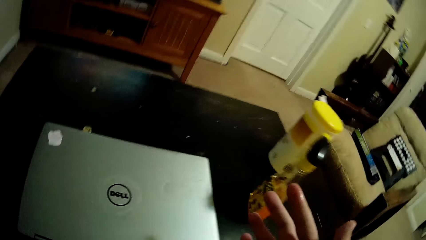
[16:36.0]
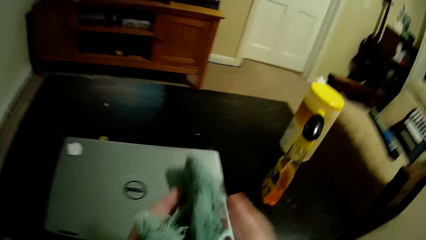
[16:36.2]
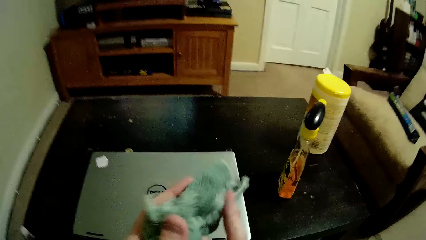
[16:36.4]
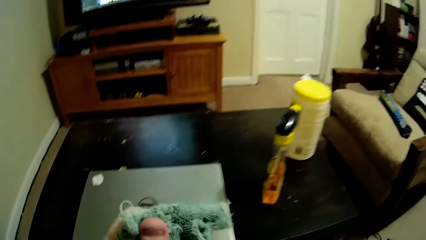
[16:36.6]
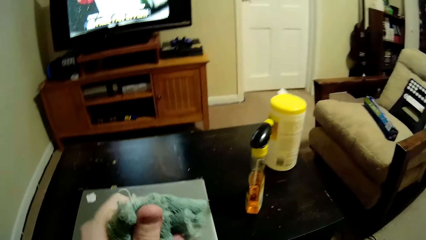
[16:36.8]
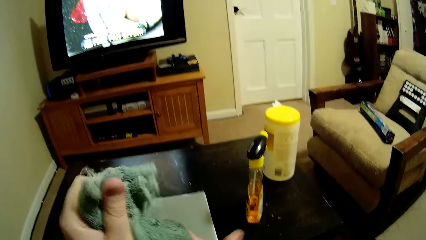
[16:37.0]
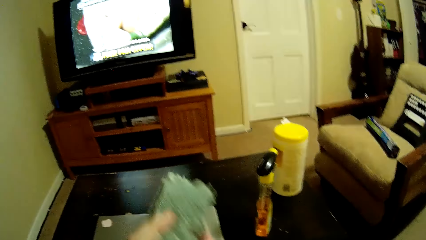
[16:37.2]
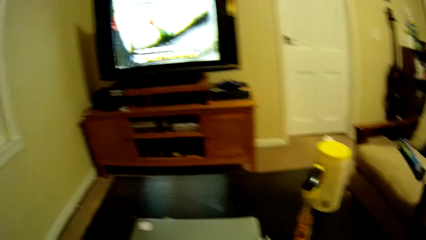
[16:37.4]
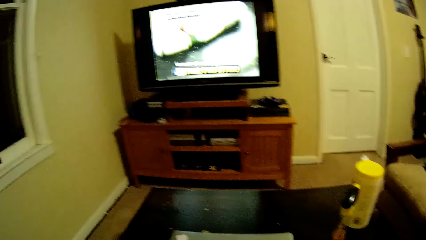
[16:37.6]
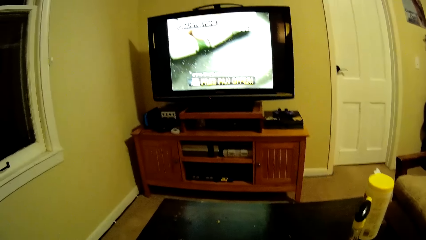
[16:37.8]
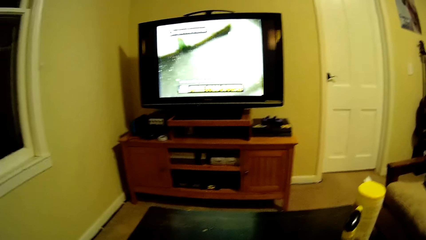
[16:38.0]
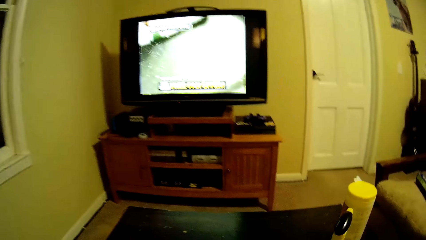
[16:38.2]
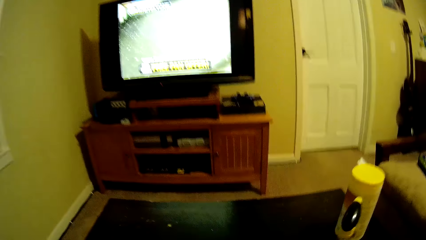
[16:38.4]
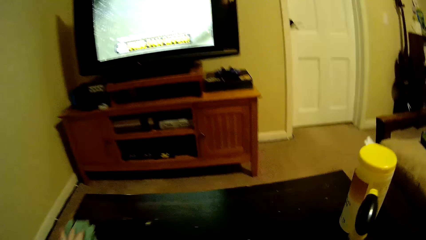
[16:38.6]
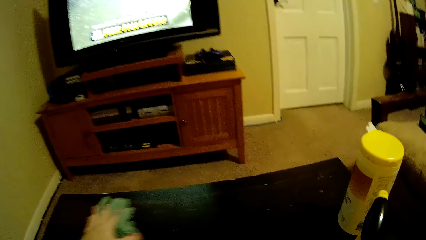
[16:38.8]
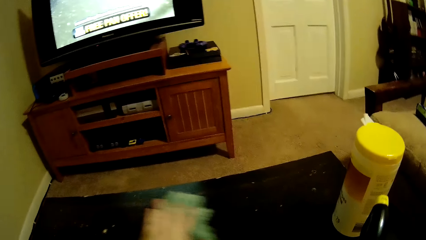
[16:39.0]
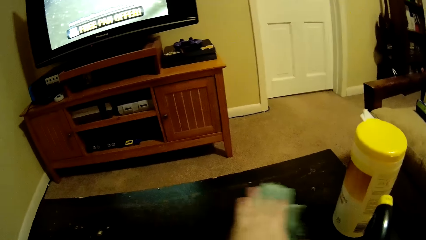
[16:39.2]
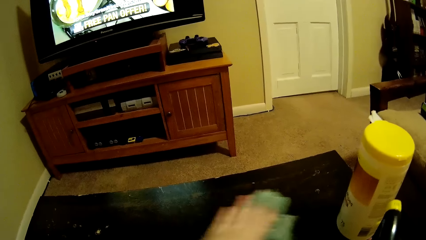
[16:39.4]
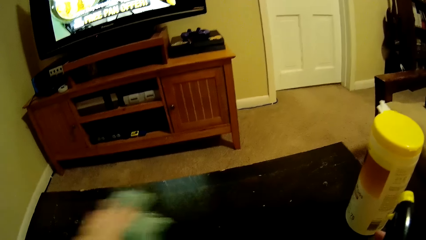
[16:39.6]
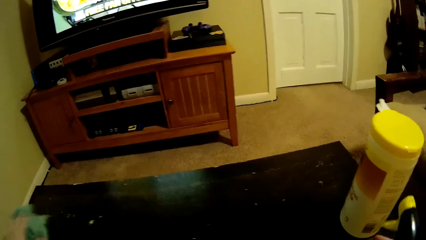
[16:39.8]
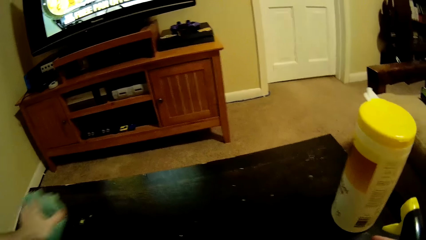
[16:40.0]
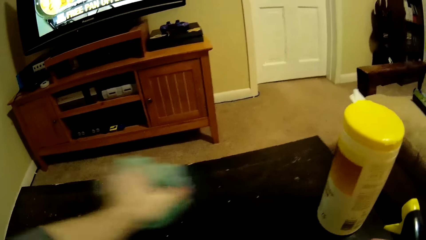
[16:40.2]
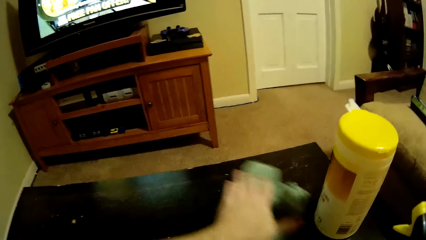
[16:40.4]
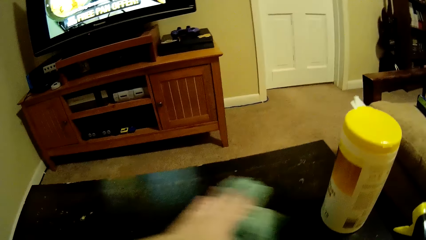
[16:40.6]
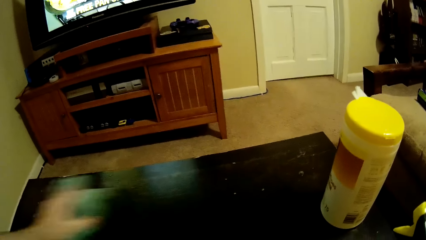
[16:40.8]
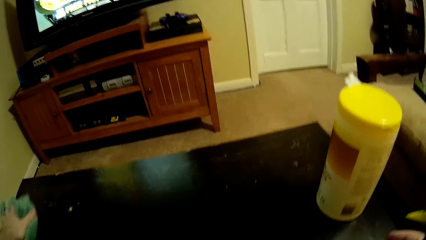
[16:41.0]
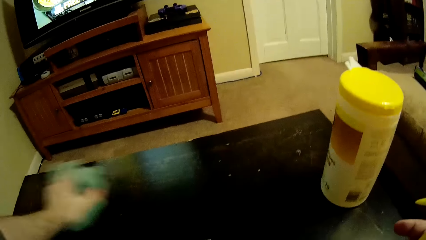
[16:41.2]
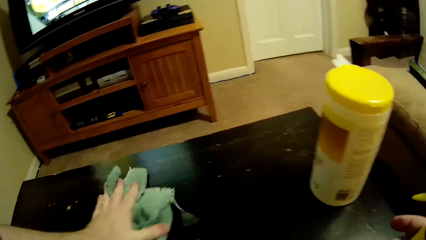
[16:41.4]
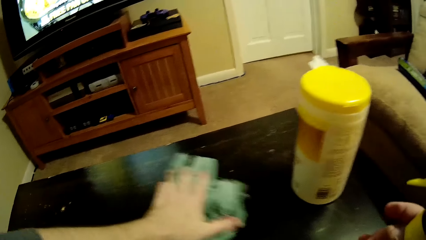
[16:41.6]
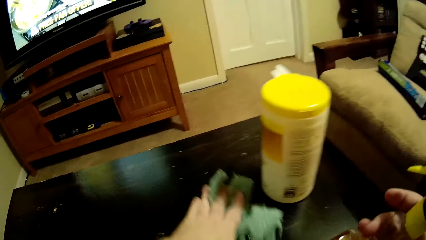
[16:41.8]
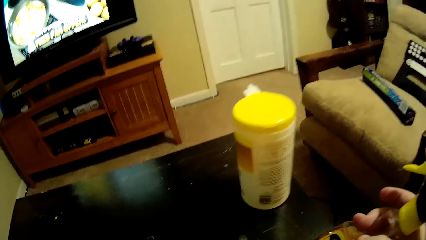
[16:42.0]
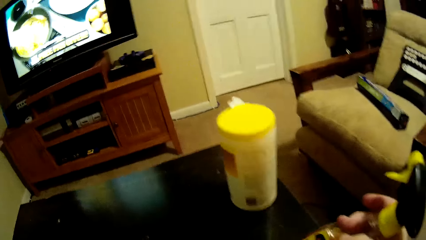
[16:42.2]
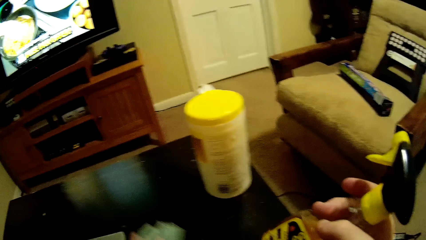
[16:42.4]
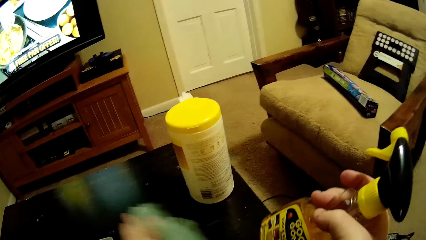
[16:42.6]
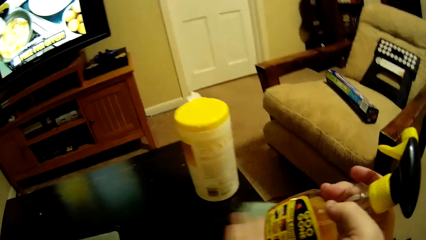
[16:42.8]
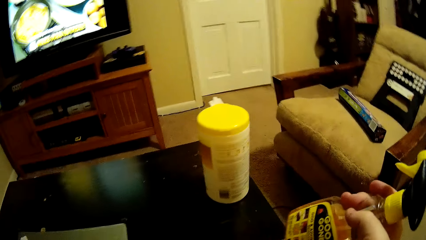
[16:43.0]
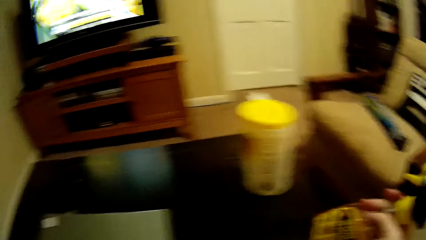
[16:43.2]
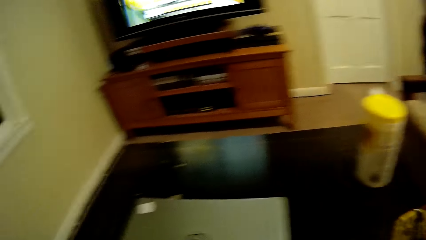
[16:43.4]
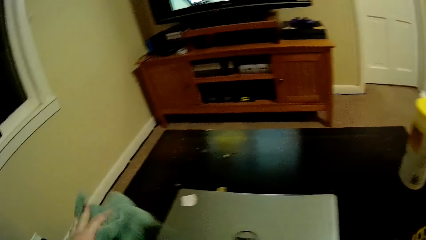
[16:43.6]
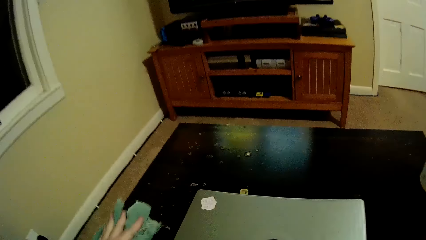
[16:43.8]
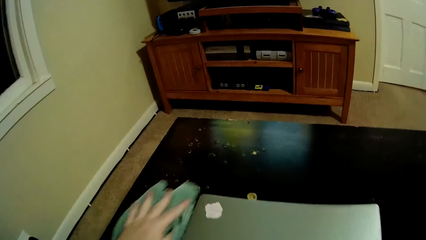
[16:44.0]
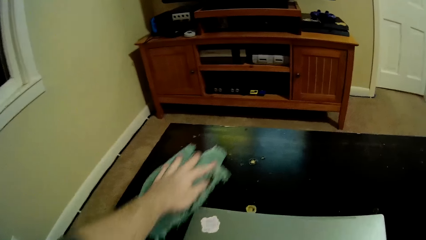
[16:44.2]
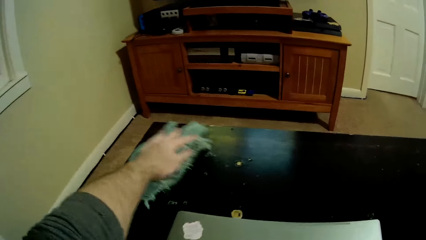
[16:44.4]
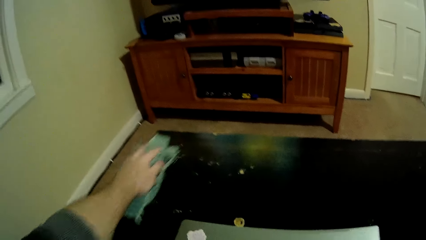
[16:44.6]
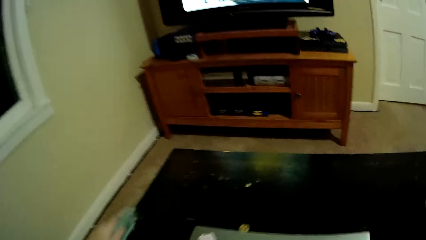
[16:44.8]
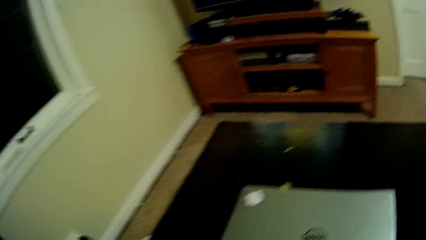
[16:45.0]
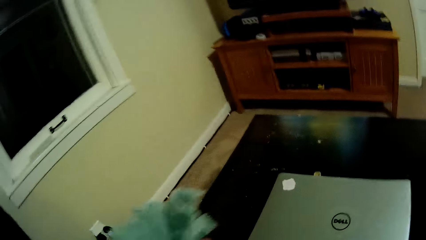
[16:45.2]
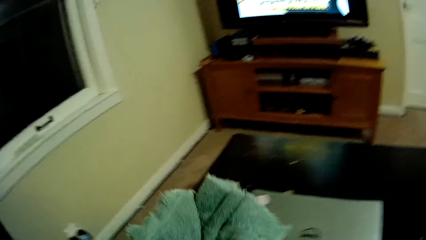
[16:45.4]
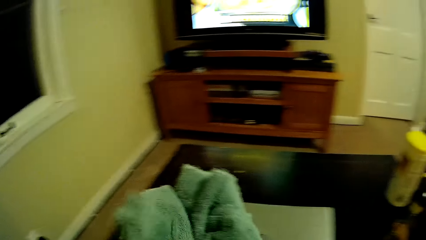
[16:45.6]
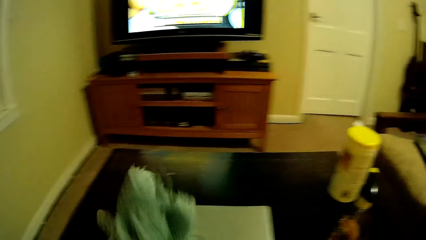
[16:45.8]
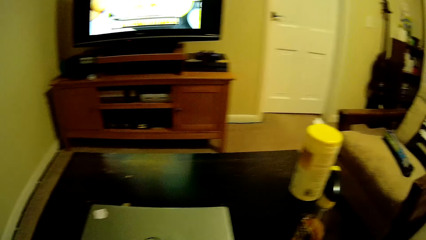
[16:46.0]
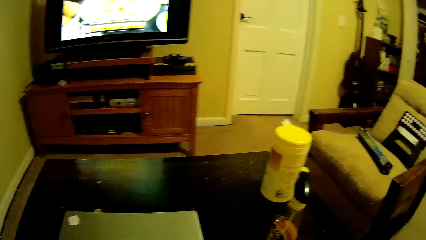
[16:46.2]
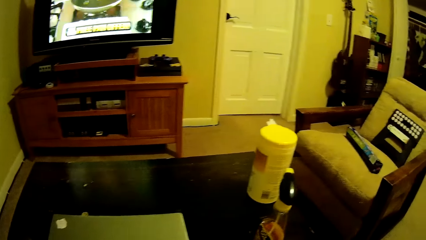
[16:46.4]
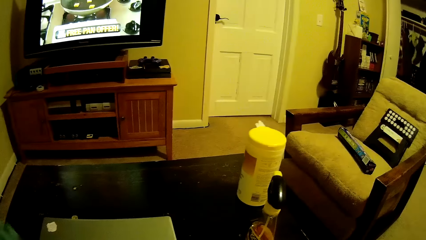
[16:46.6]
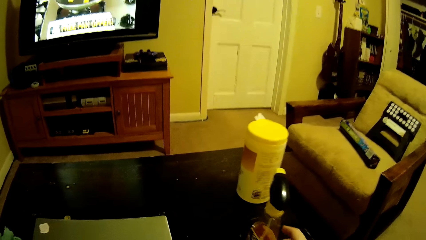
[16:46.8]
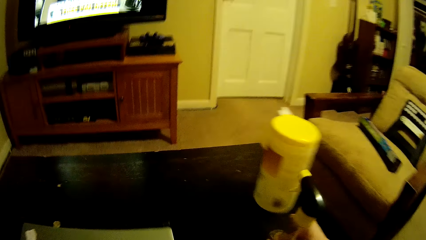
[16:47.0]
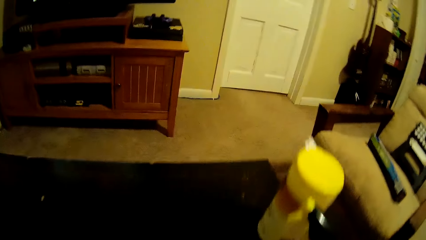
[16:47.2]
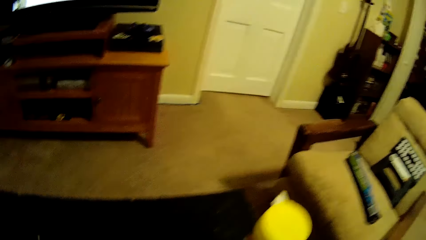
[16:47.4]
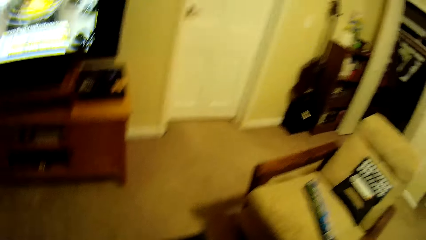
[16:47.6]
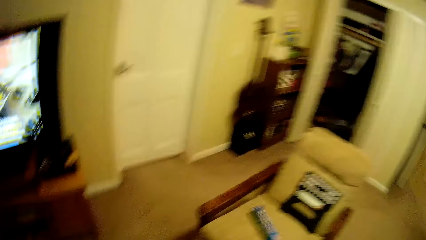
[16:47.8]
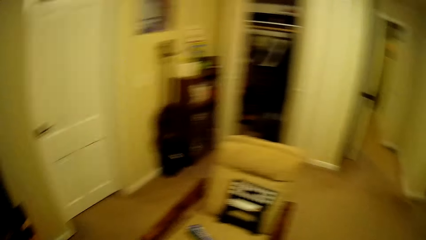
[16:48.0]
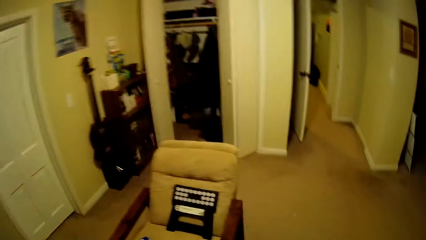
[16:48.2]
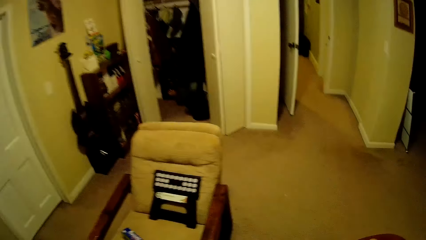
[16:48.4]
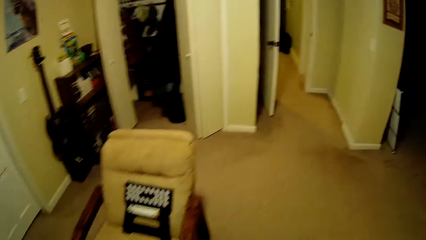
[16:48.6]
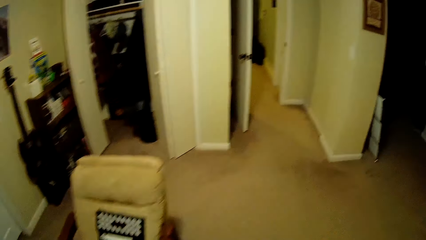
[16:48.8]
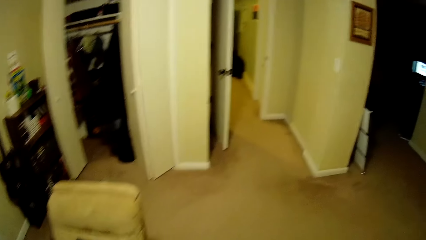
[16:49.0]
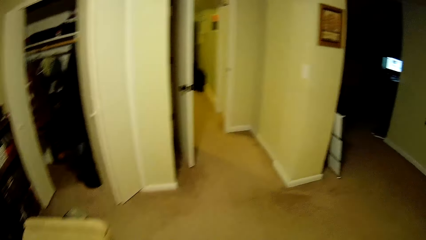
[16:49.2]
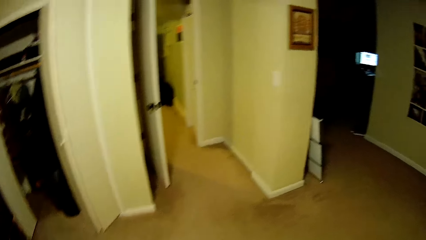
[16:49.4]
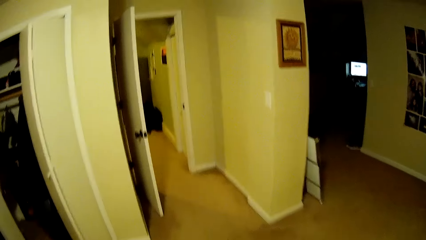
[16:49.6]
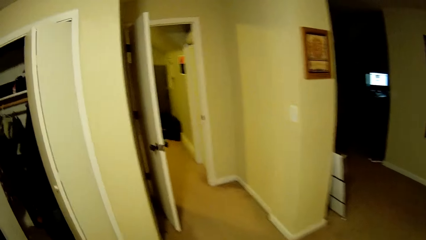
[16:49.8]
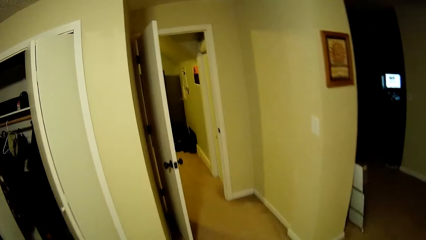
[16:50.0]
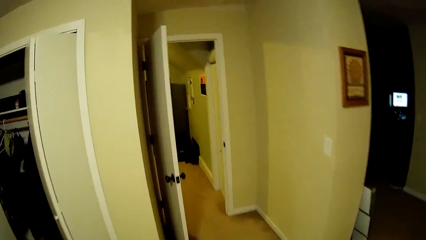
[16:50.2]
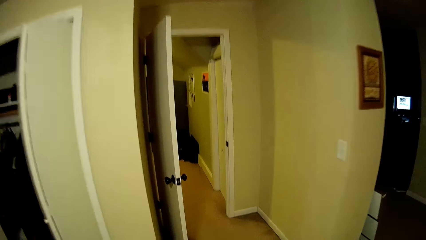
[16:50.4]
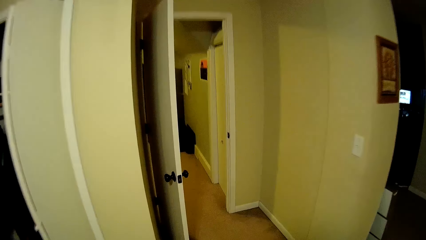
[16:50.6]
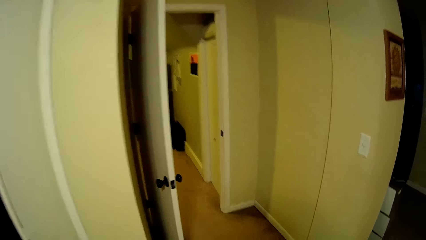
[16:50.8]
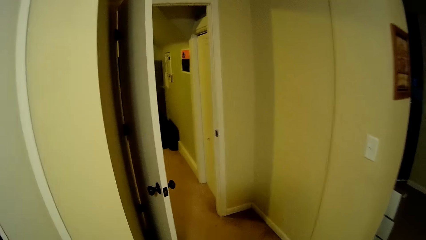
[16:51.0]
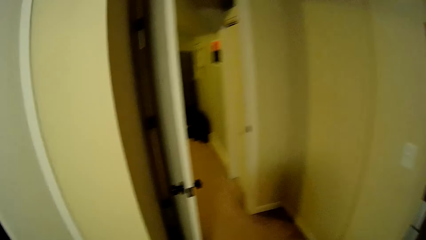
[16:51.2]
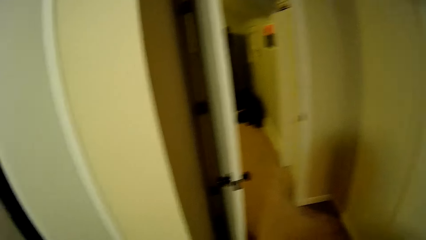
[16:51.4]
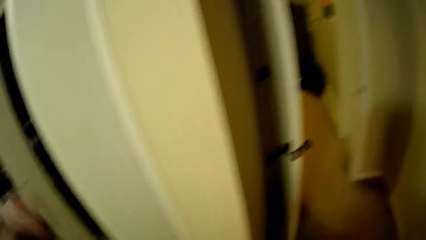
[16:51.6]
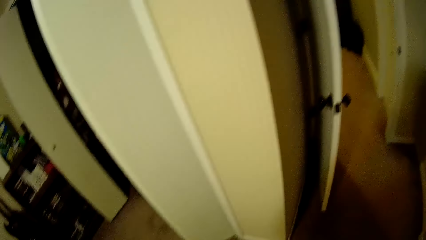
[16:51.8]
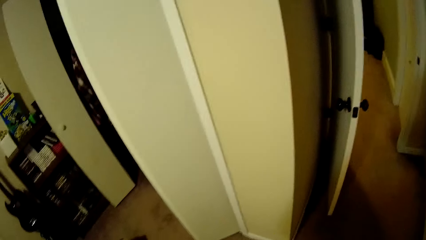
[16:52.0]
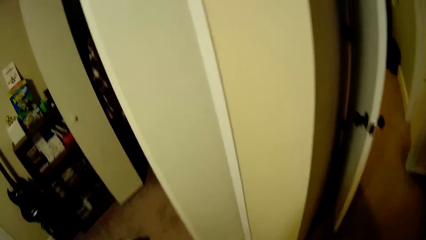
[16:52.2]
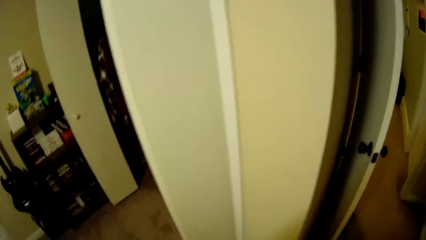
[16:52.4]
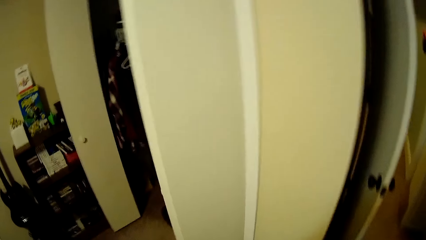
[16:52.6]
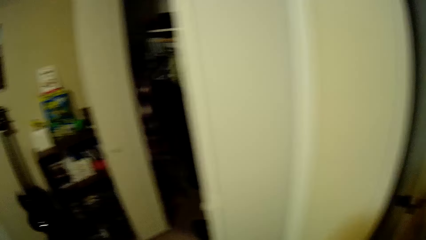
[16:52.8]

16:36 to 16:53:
The camera wearer wipes his hand on the hand towel. He wipes the table with his left hand. He lifts the adhesive remover with his right hand. He puts the towel on the table. He stands up and walks around the house.
